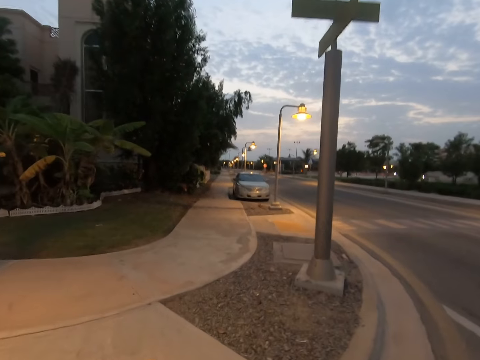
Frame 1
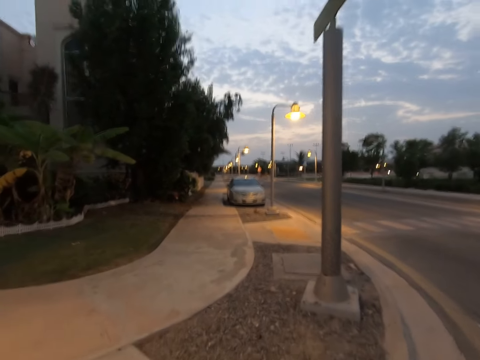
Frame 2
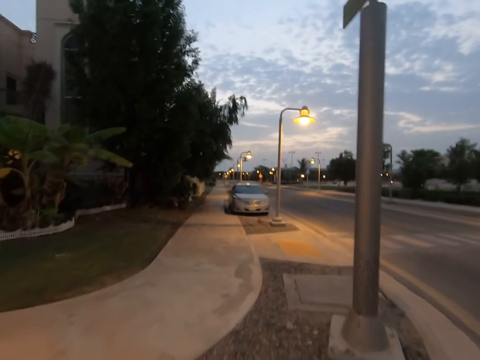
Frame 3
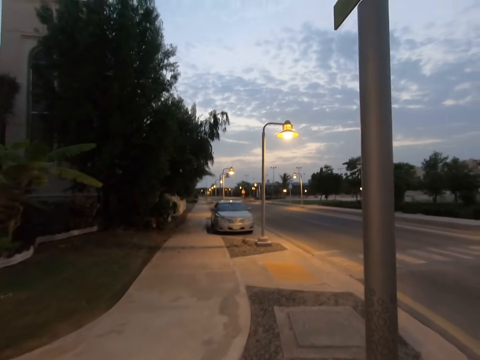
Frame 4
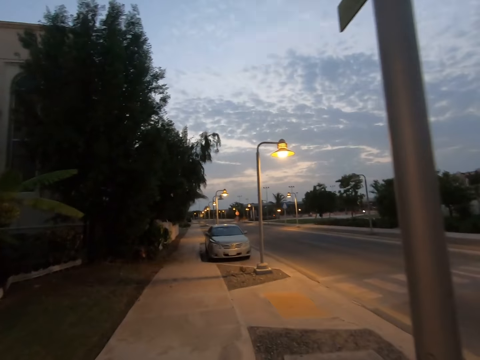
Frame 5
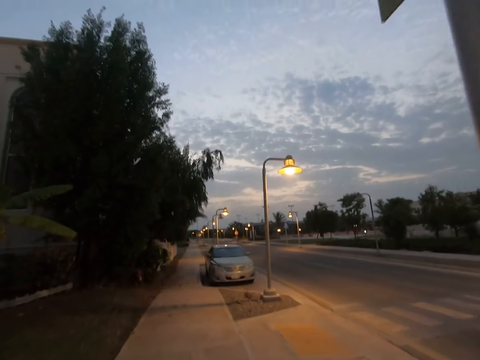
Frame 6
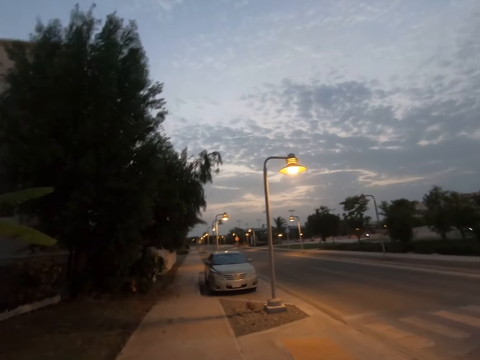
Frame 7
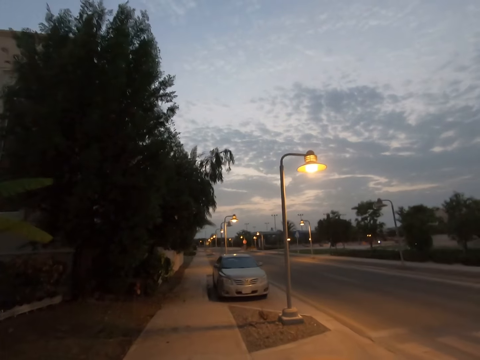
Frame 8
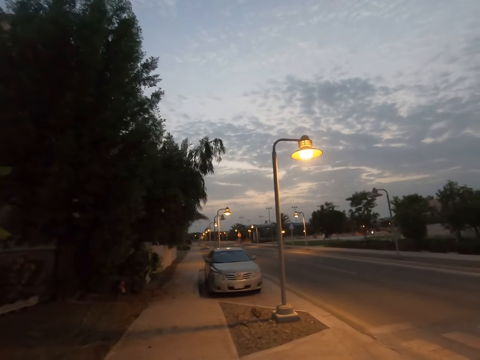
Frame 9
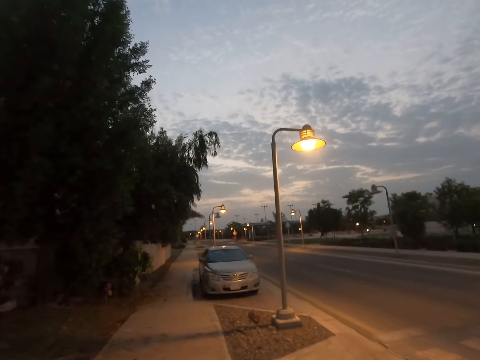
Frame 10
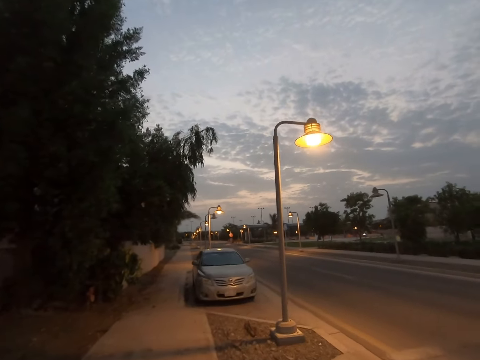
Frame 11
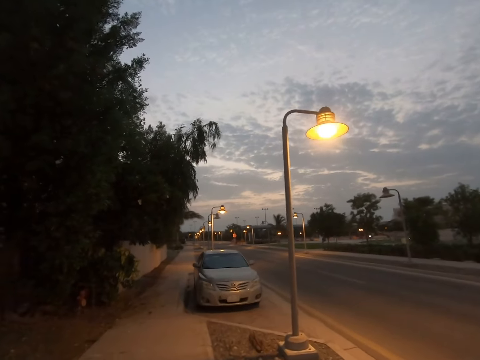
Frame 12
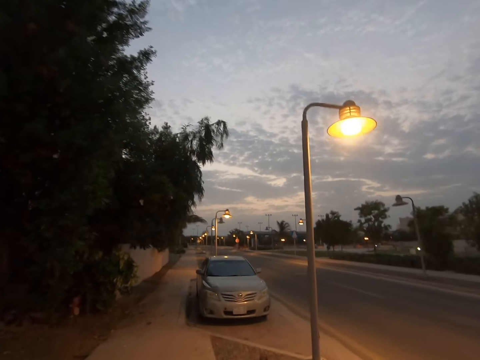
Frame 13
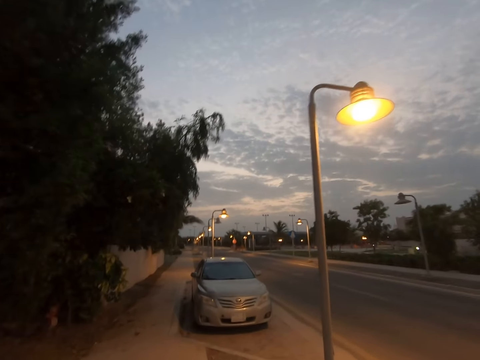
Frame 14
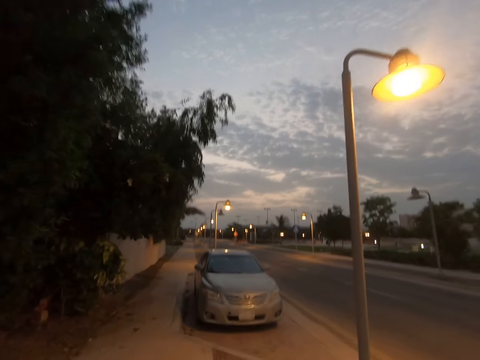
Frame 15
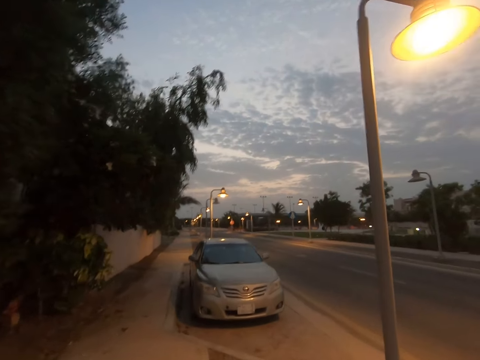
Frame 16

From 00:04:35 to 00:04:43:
The camera wearer walks on the pavement.

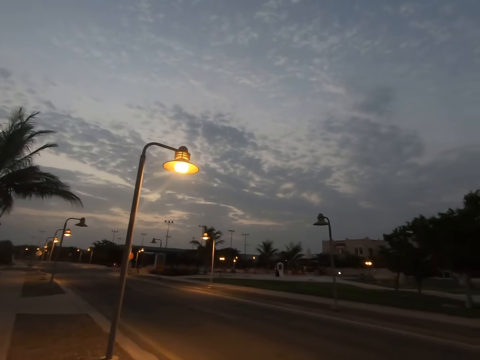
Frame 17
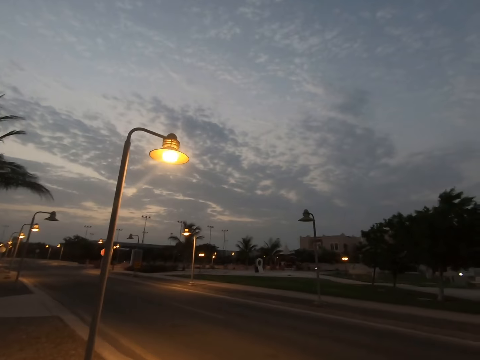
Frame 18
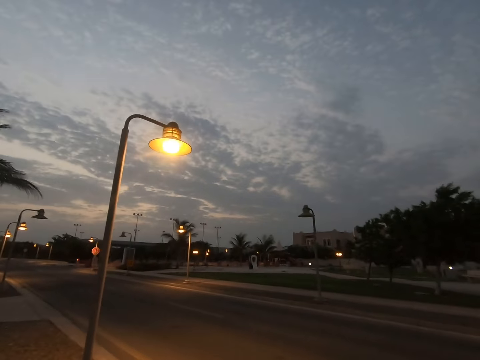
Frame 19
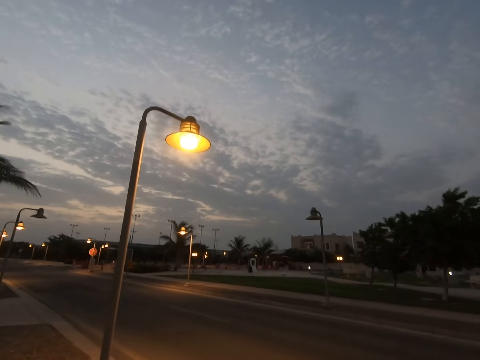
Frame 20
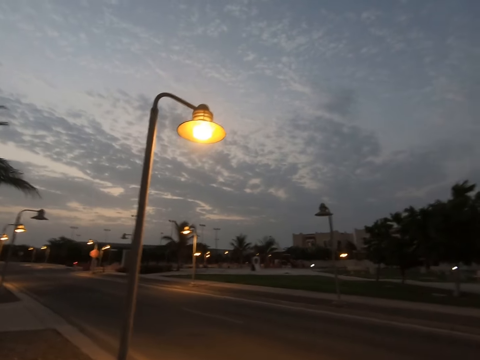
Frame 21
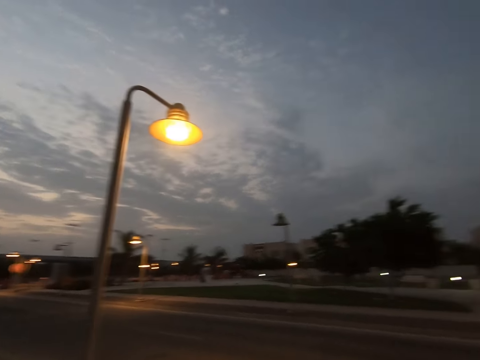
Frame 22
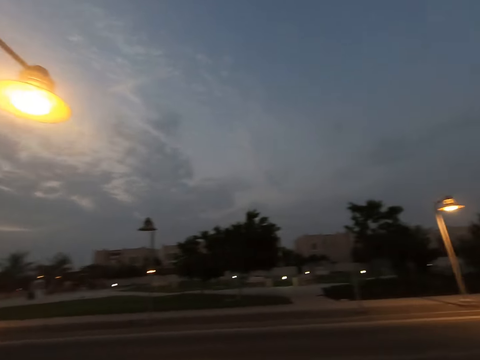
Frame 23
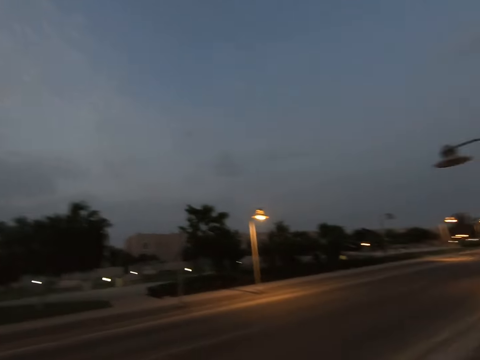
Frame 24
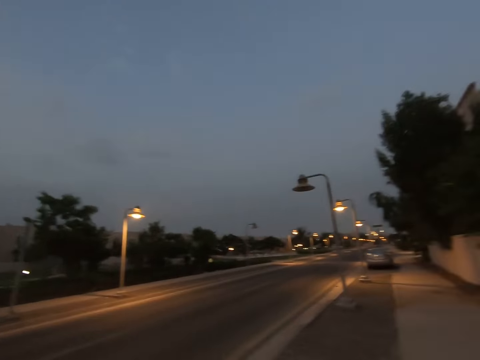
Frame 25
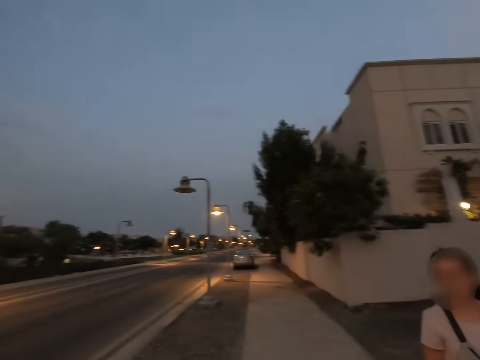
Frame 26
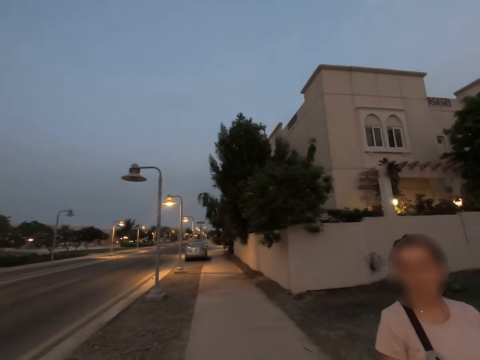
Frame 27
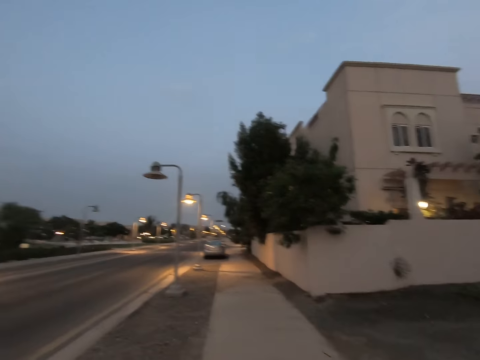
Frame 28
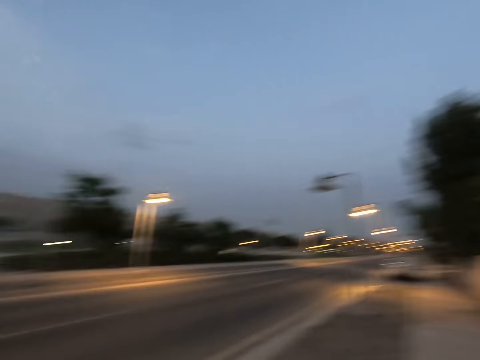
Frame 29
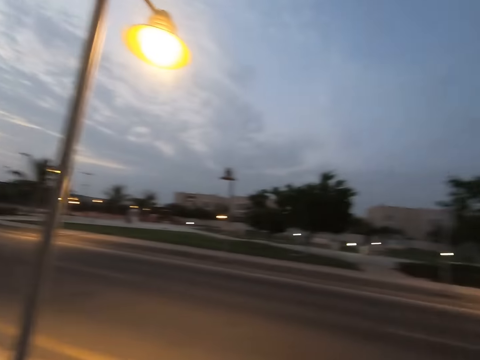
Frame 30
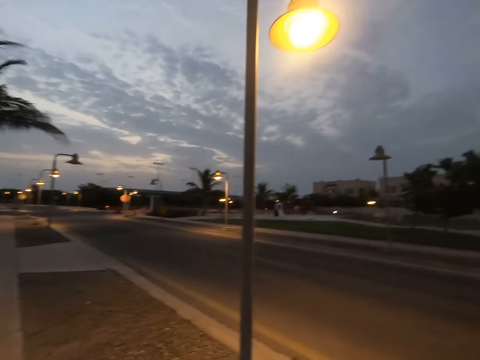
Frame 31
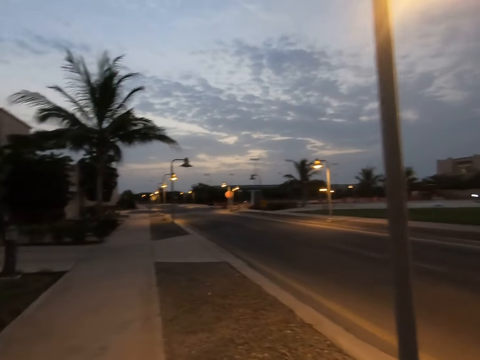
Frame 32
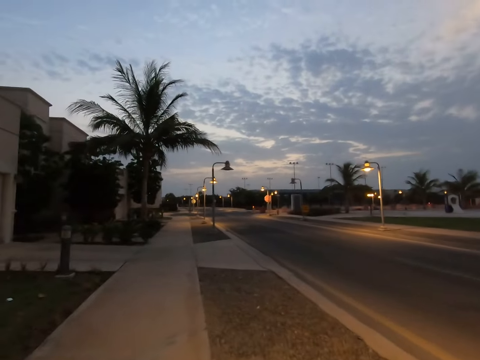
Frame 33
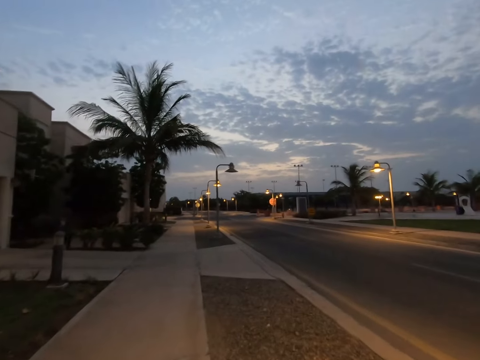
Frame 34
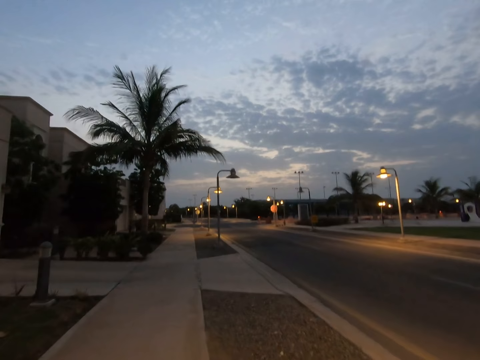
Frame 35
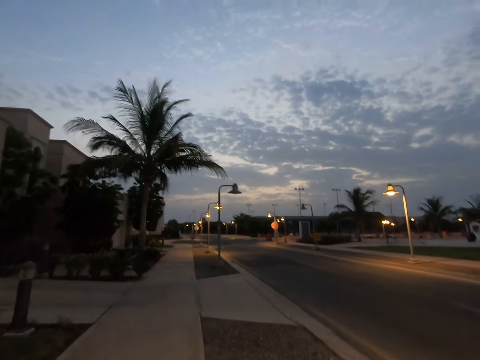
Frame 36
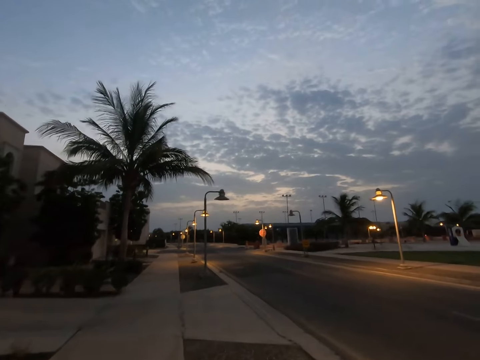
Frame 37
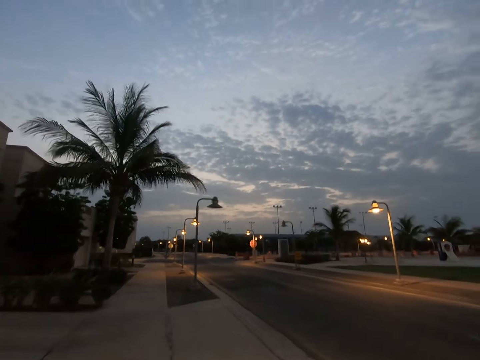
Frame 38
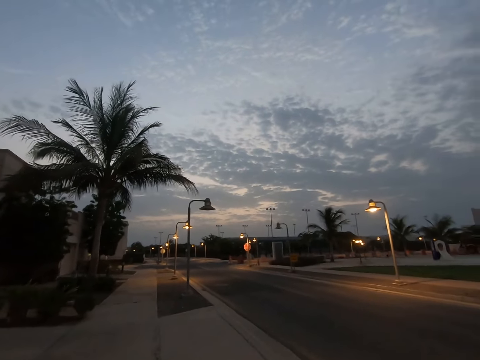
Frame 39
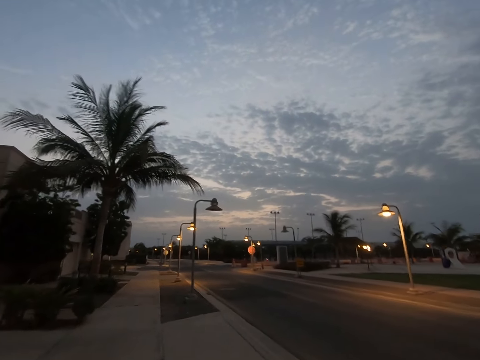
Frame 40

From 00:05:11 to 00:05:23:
The camera wearer turns around. They gaze at a woman. They turn around. They walk on the sidewalk.

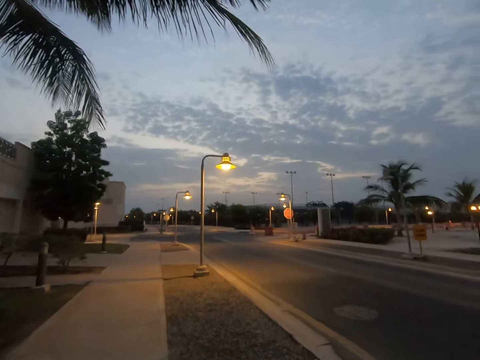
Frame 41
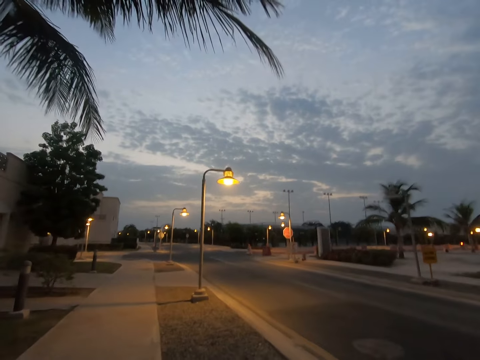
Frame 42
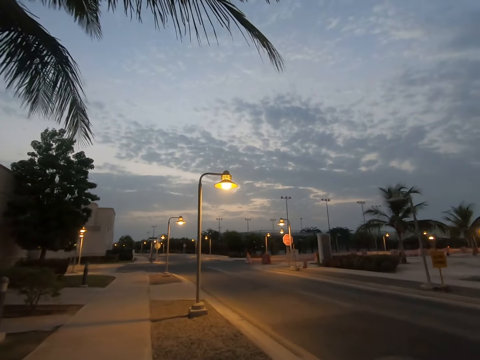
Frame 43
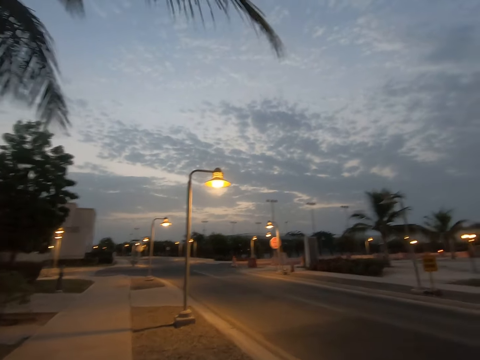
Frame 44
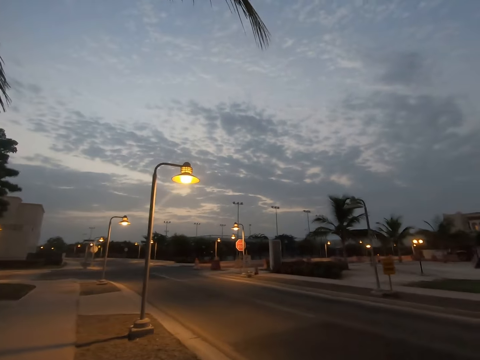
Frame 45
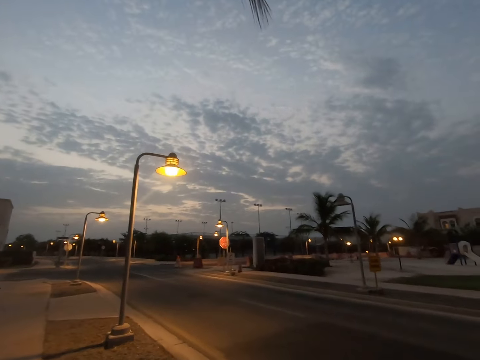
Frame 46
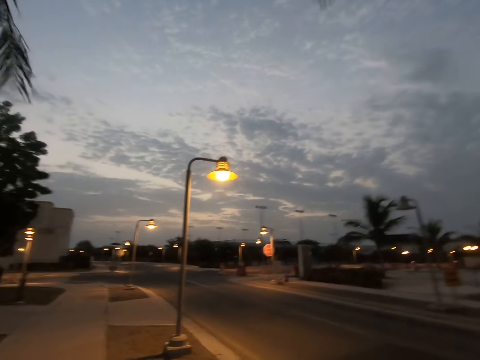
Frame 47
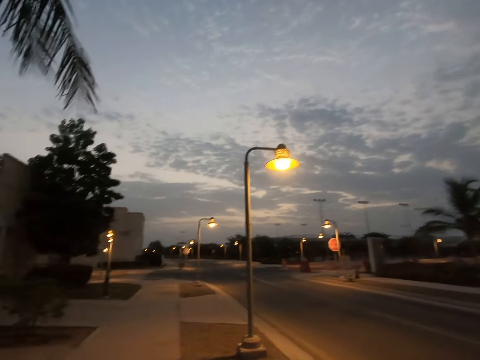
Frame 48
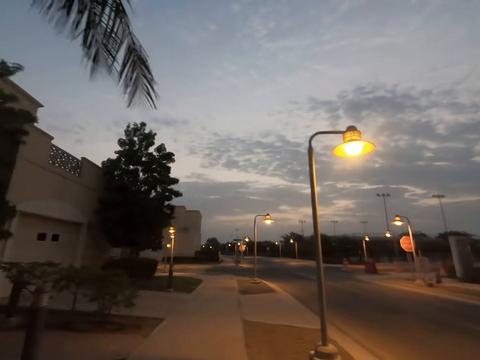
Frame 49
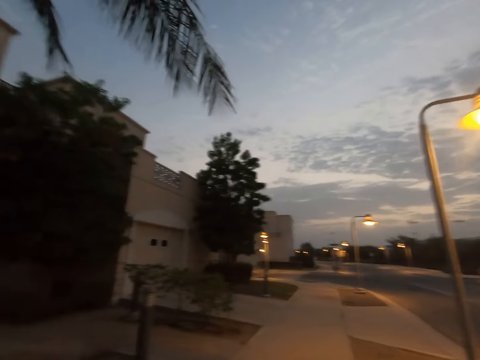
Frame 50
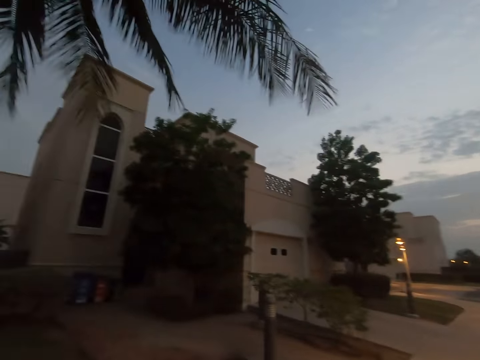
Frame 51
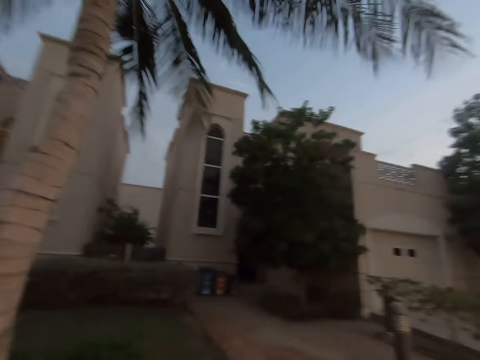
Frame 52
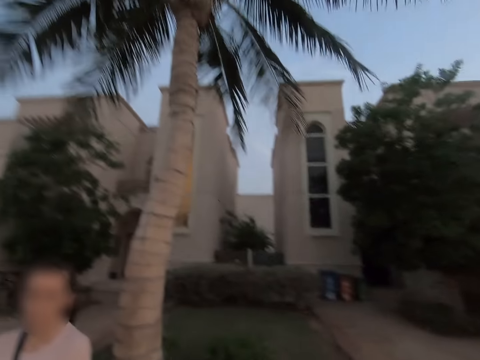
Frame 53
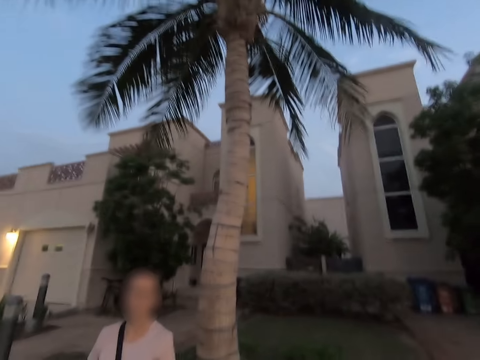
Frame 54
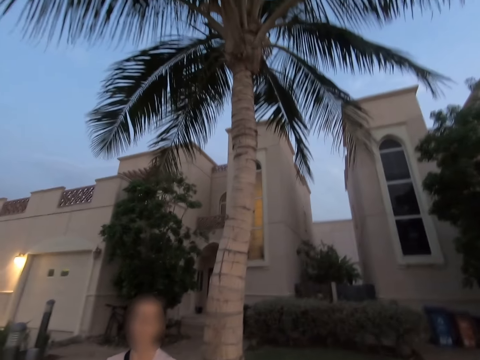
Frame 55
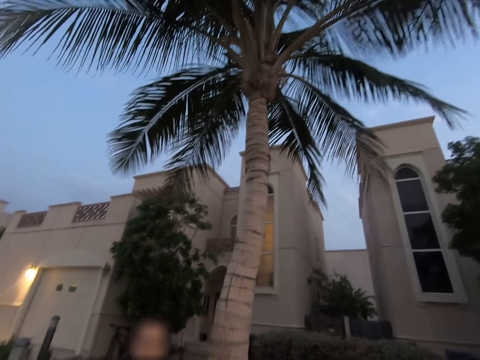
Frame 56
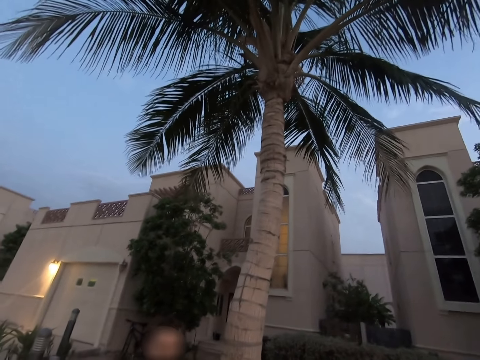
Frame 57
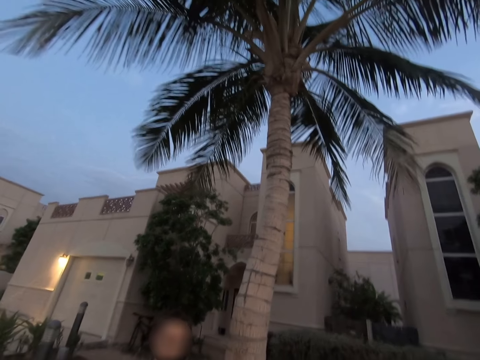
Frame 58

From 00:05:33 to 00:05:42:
The camera wearer stops. They dialogue with a woman.
